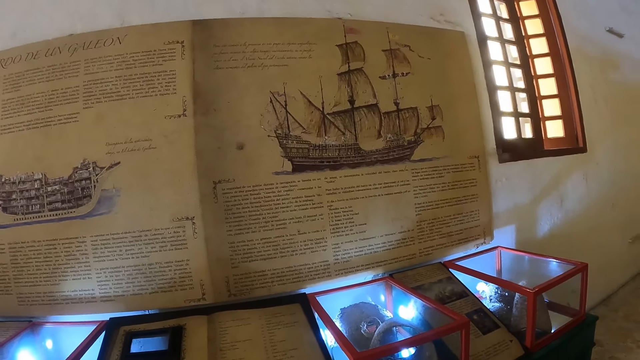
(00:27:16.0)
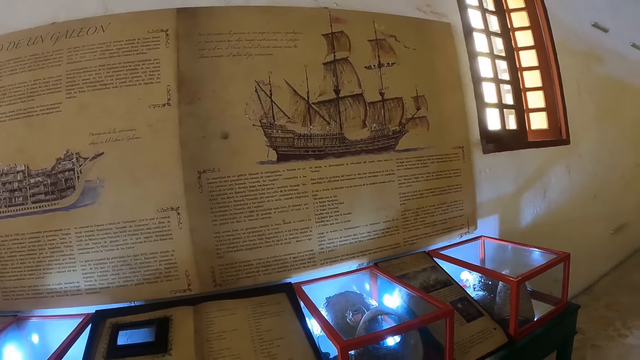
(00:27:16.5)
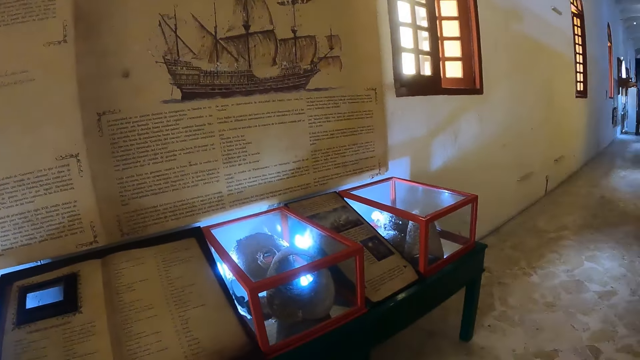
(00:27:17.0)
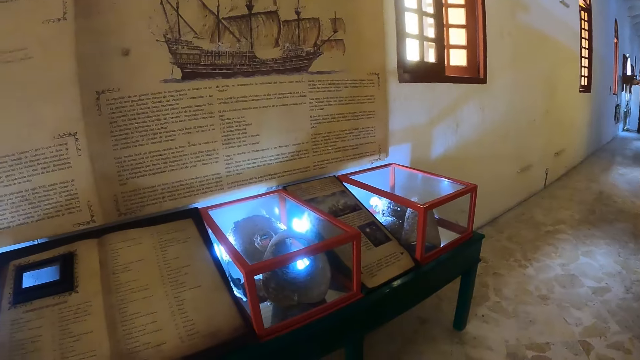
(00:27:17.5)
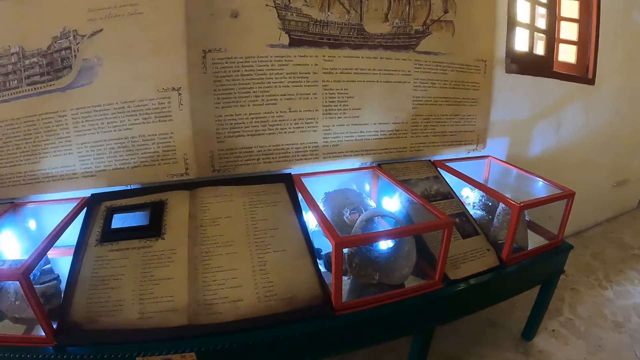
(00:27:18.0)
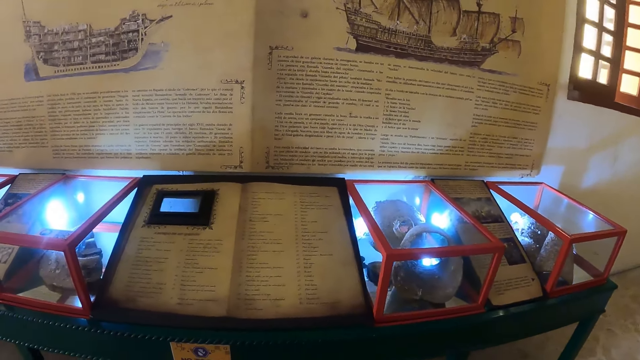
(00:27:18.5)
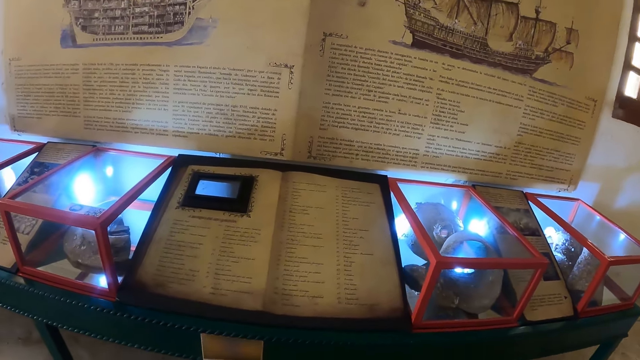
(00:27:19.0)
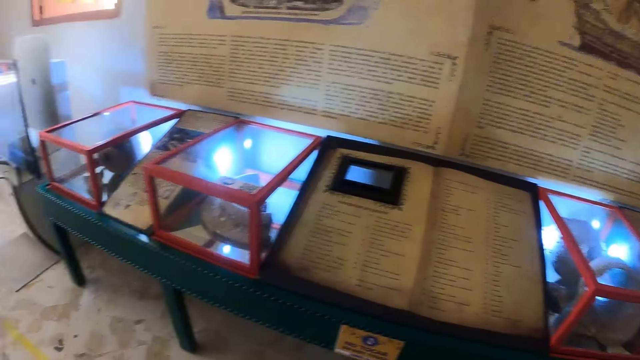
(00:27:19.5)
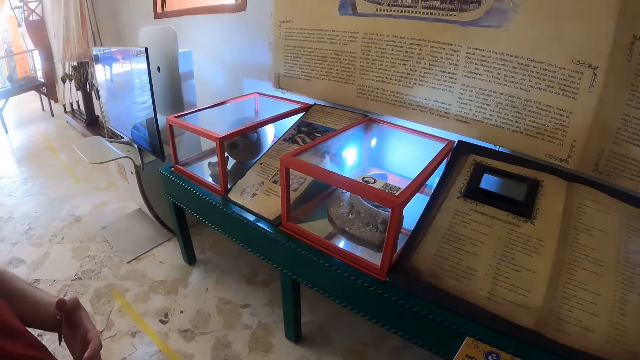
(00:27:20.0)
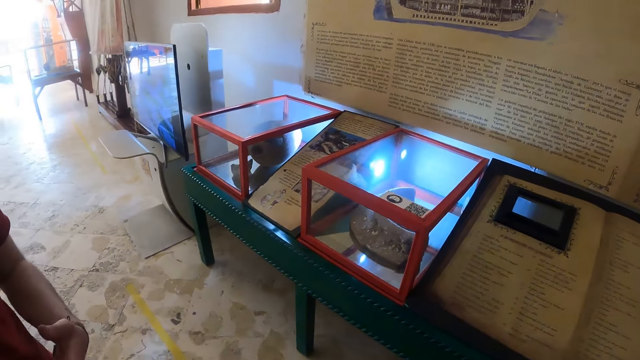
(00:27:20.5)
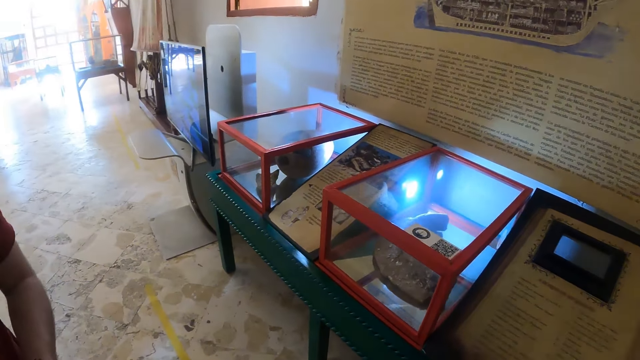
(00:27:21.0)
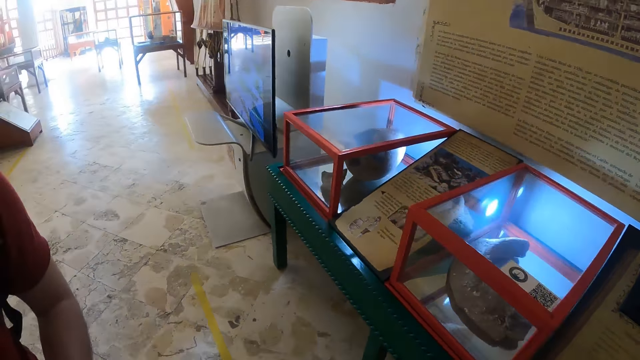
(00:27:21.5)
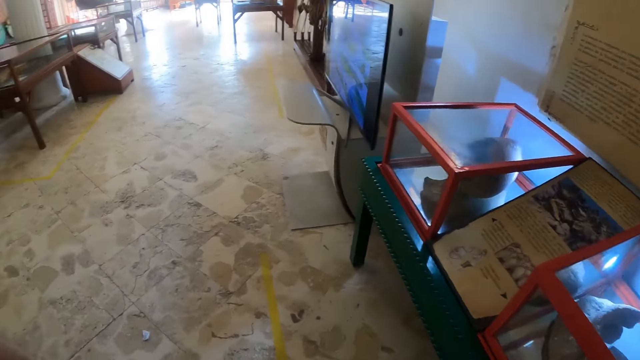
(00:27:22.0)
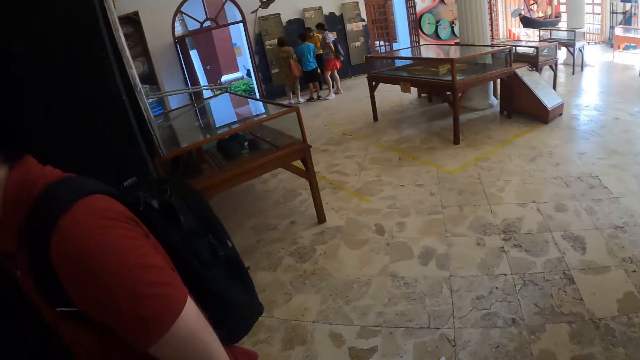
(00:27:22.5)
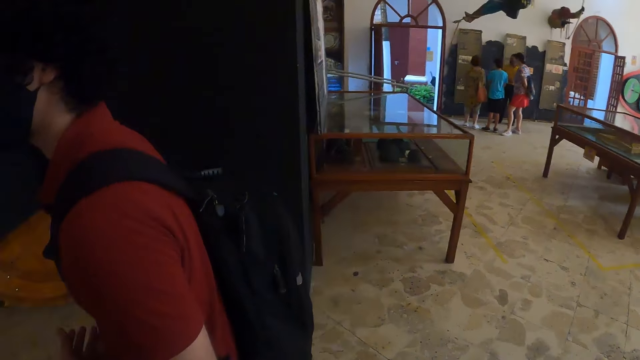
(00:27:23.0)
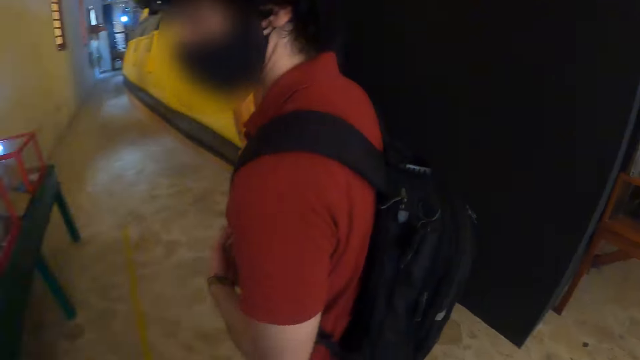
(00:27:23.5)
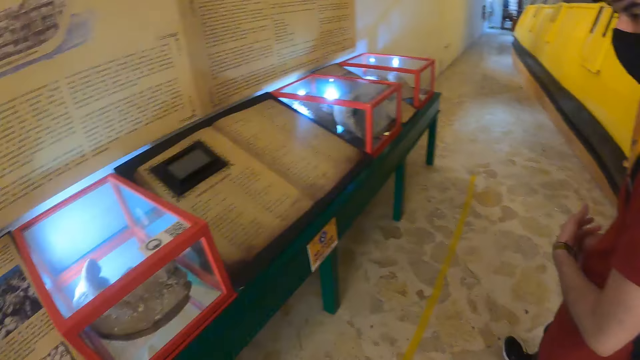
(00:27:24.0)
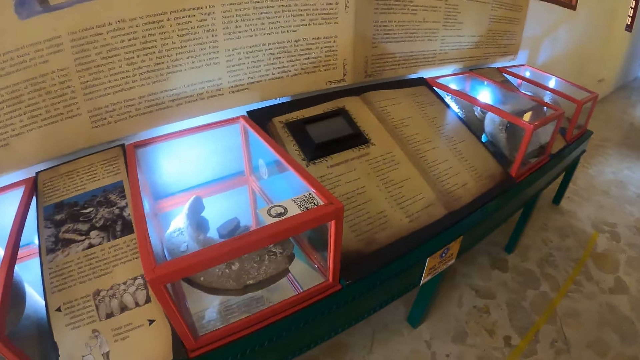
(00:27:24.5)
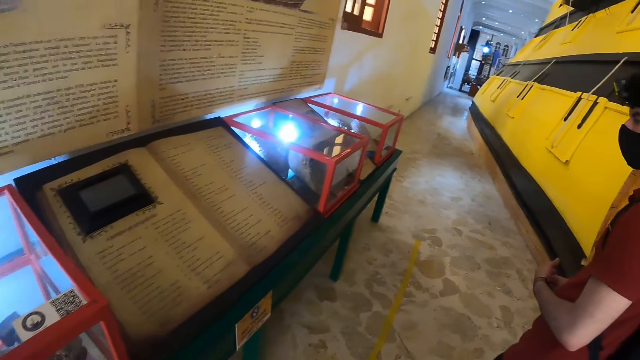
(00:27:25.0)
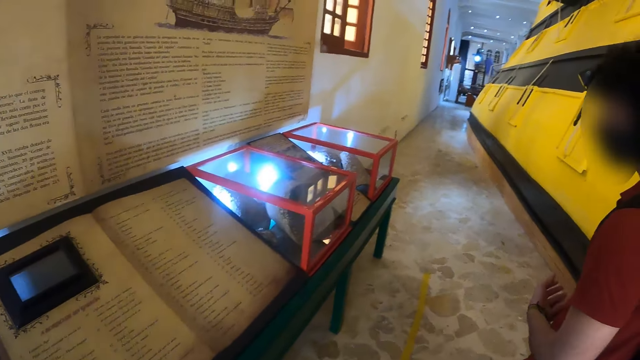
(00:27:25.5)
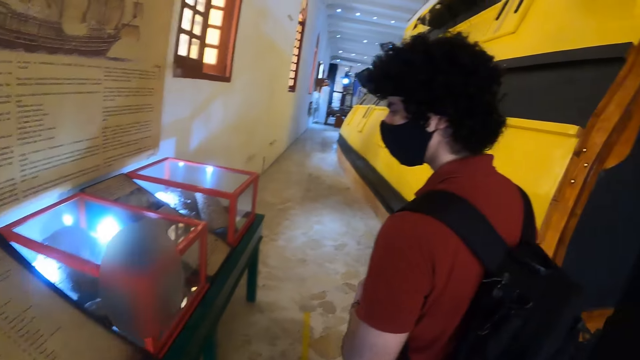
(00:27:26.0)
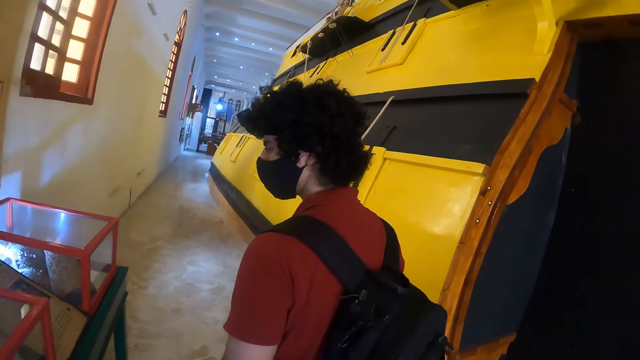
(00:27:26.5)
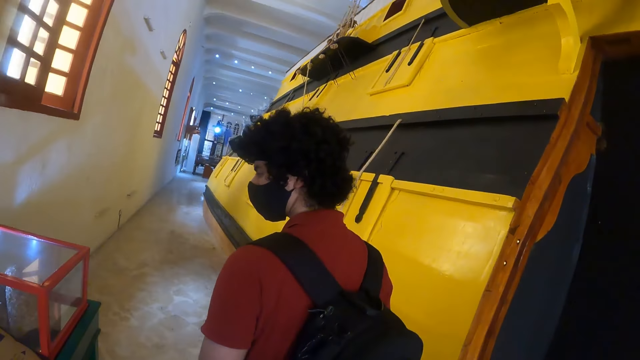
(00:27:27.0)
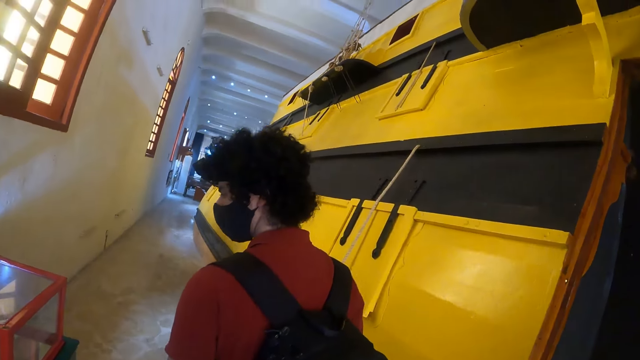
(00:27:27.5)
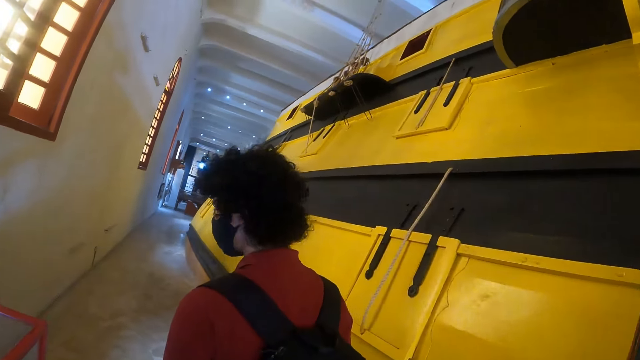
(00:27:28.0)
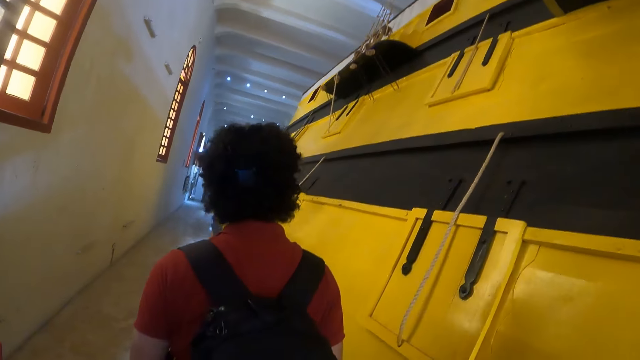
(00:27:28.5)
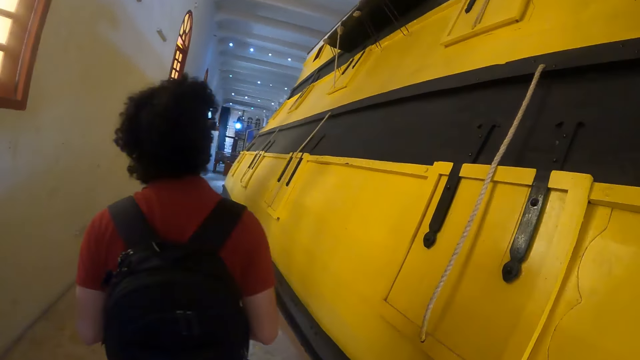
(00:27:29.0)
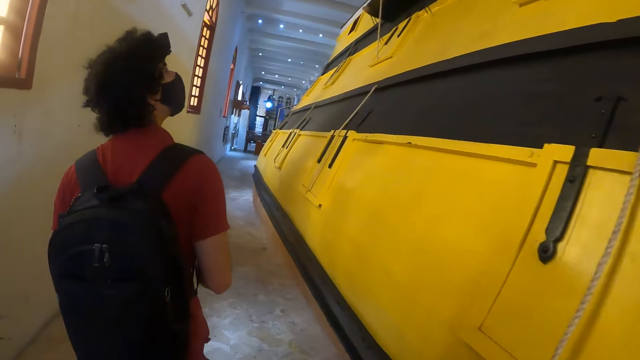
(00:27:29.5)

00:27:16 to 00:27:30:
The camera wearer walks and looks around. They turn around and walk around the room.

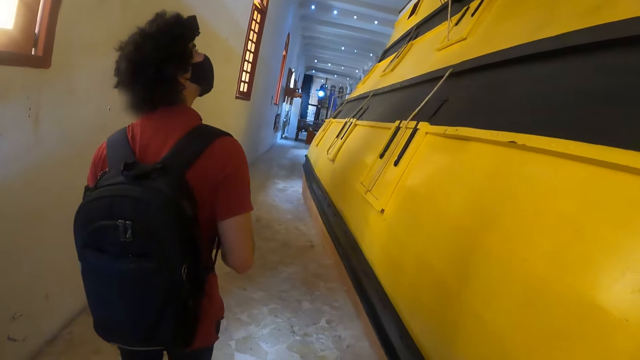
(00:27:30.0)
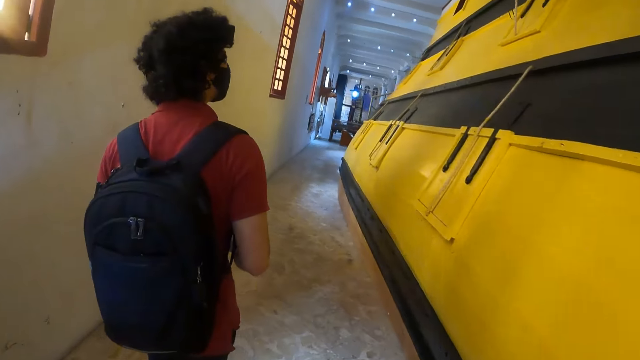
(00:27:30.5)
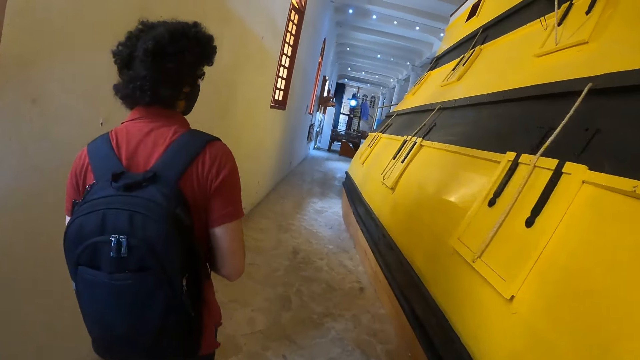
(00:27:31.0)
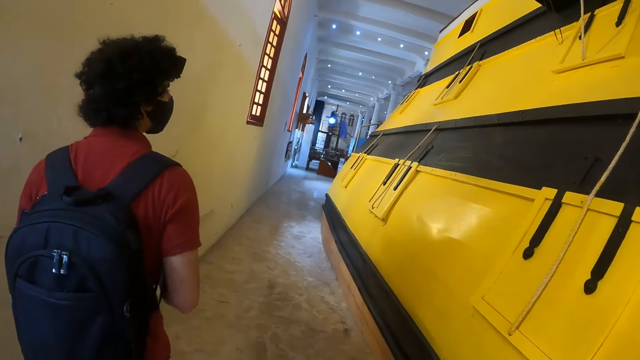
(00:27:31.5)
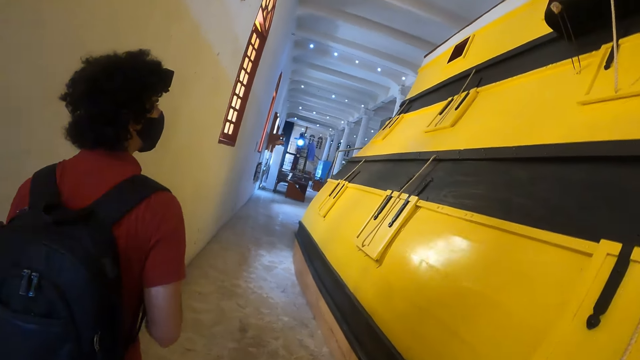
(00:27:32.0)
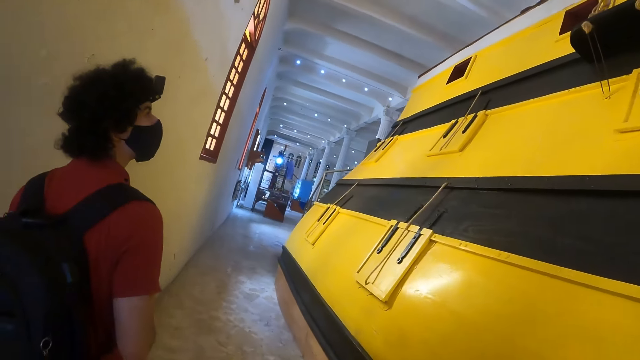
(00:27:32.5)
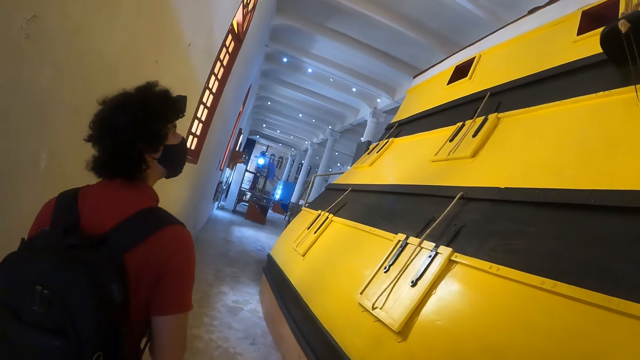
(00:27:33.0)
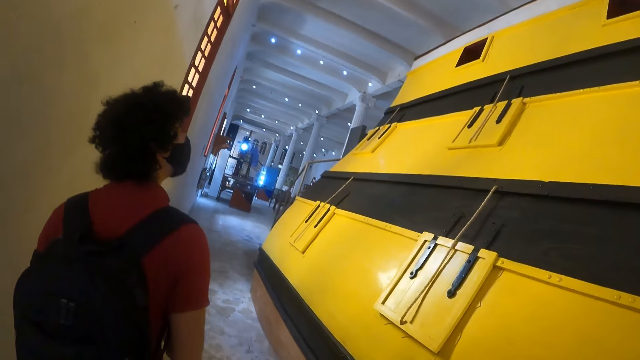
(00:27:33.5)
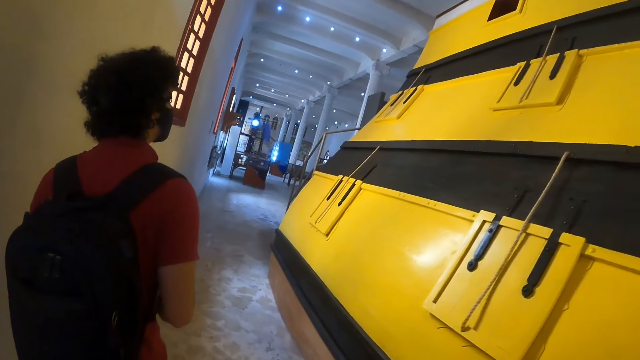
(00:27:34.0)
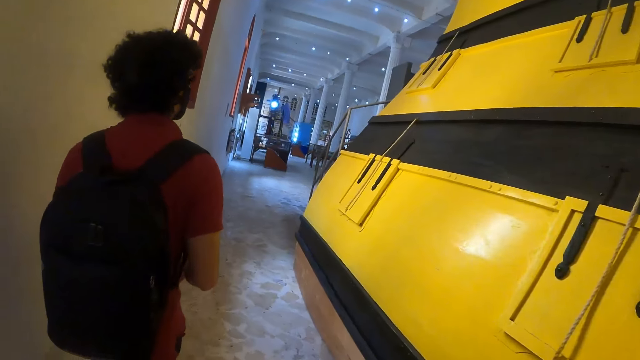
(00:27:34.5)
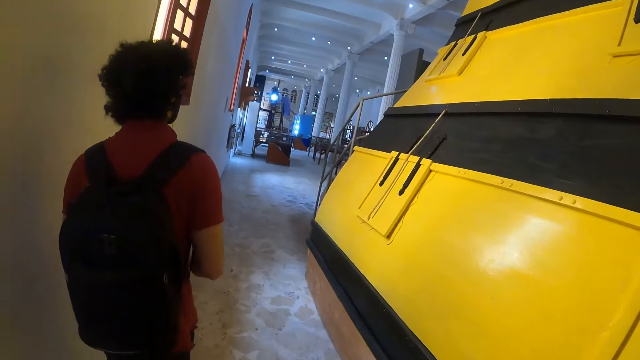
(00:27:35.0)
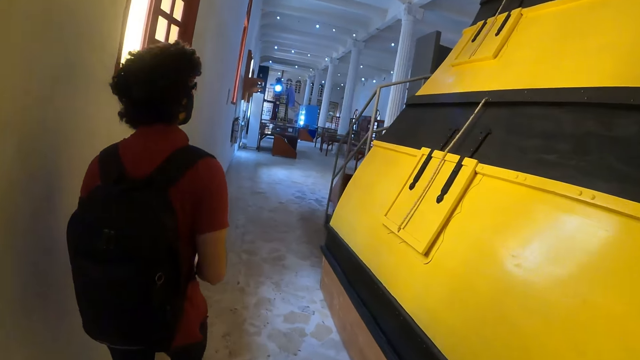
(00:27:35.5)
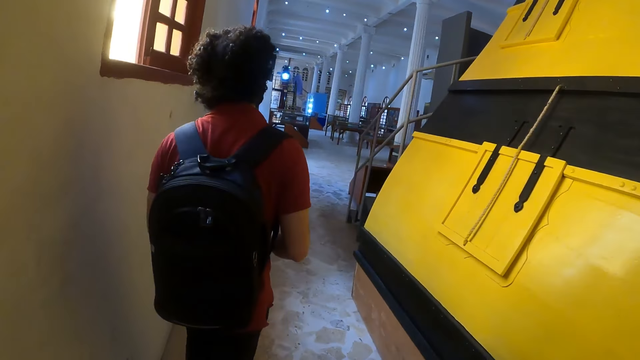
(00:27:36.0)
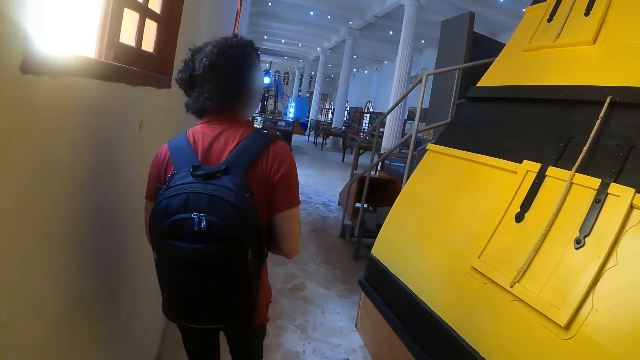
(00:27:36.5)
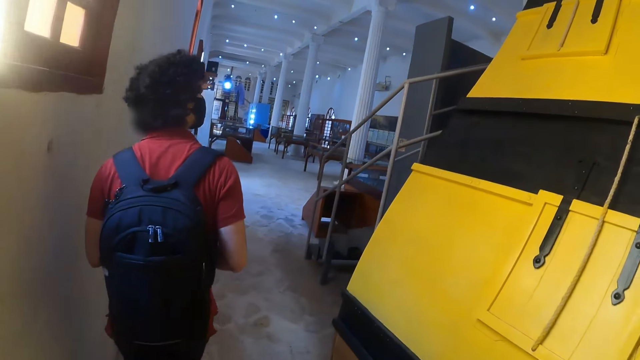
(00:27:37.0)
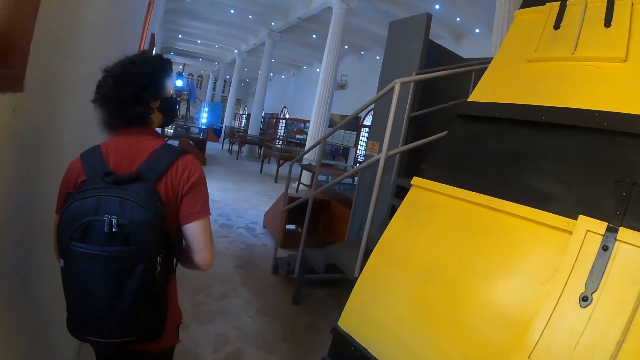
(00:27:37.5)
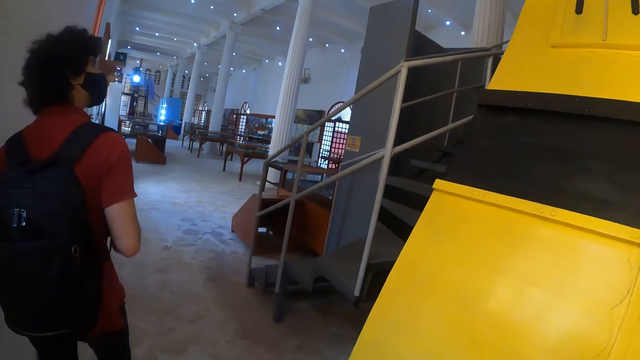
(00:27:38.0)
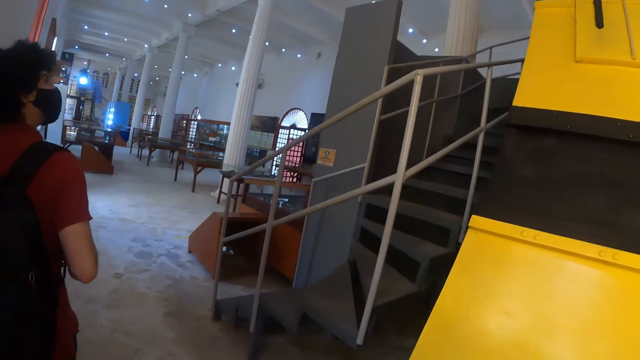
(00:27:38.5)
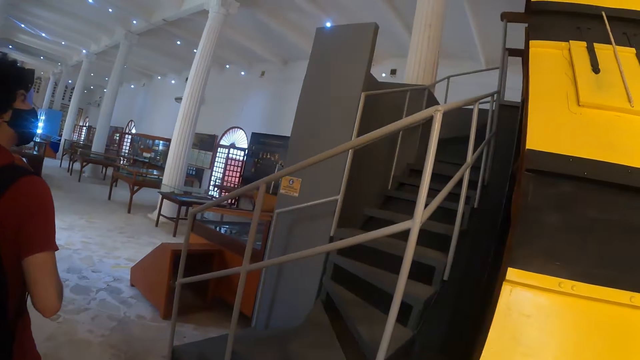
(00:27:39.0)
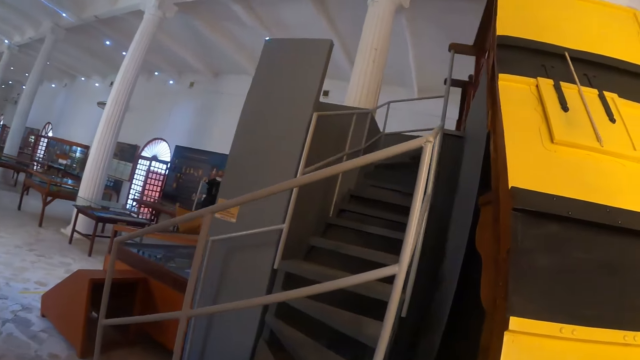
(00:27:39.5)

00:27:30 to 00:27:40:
The camera wearer walks. They look around.
